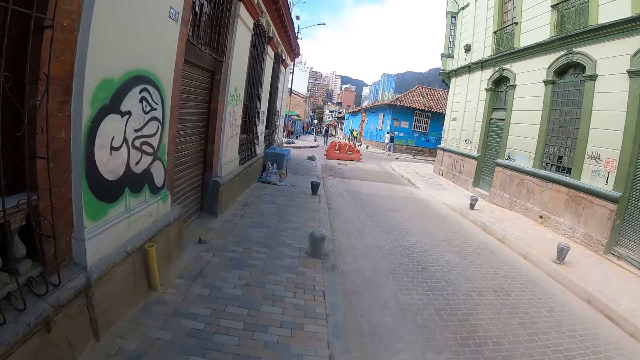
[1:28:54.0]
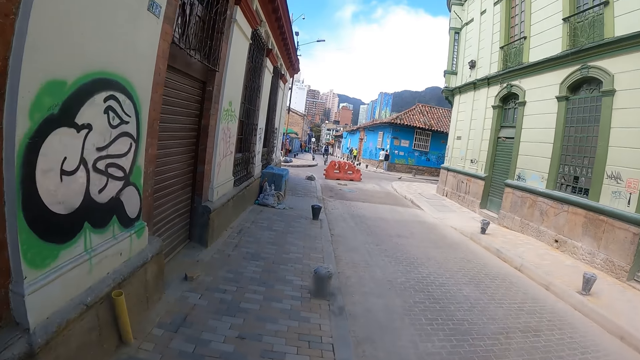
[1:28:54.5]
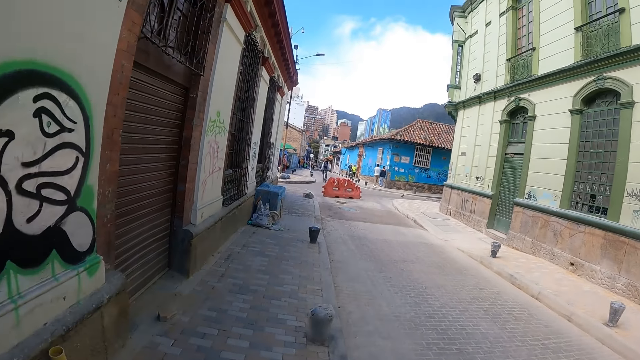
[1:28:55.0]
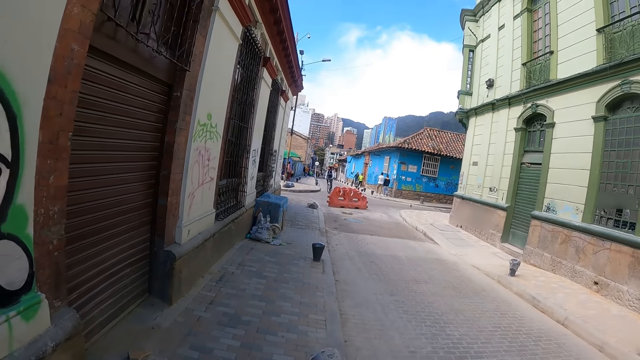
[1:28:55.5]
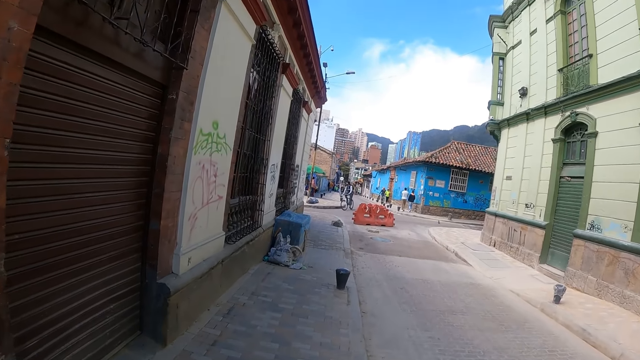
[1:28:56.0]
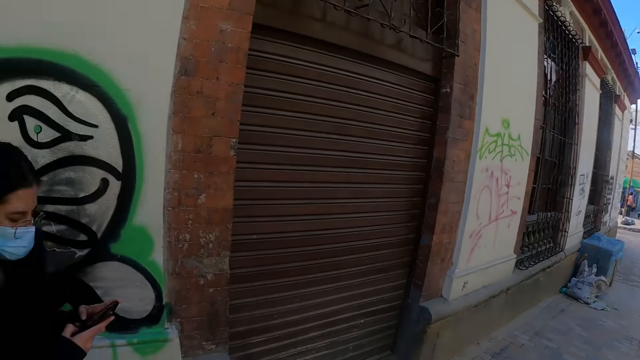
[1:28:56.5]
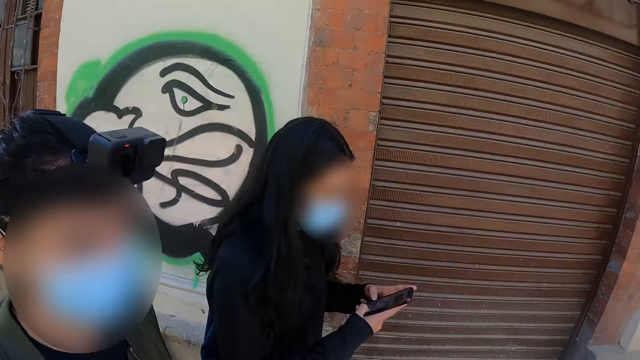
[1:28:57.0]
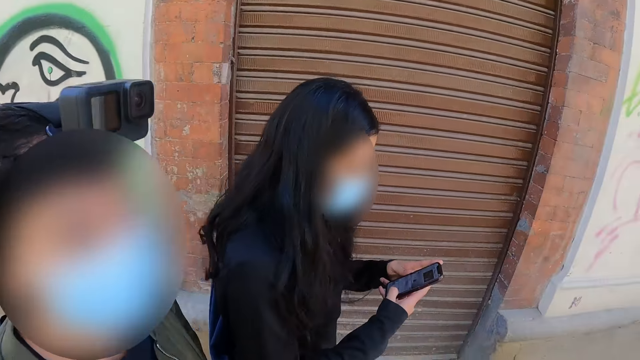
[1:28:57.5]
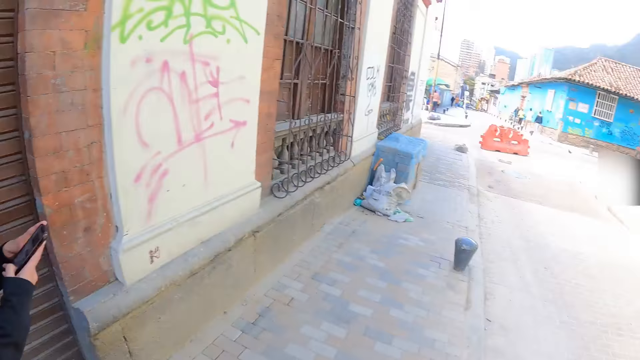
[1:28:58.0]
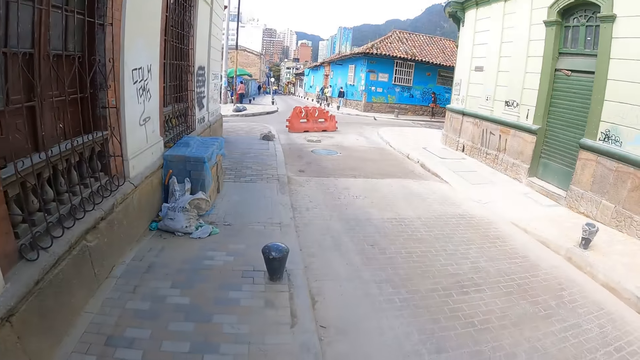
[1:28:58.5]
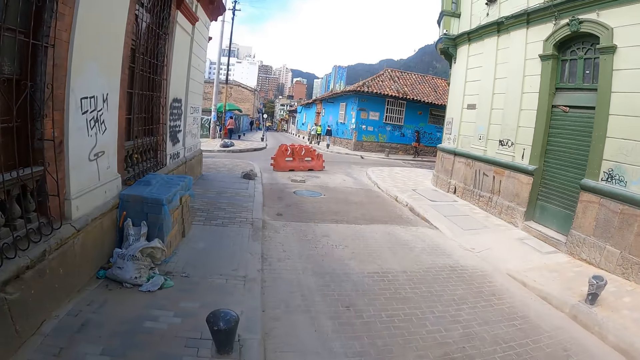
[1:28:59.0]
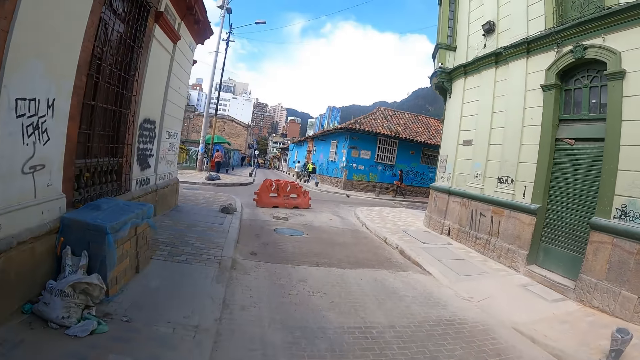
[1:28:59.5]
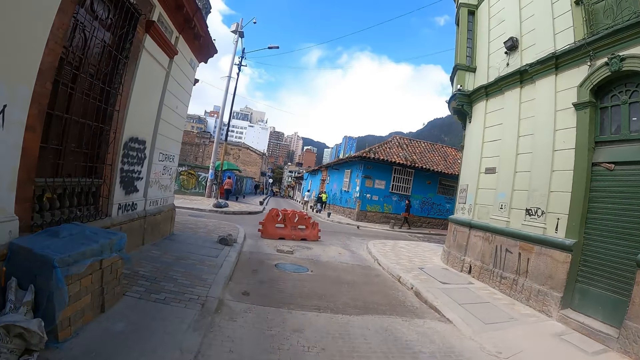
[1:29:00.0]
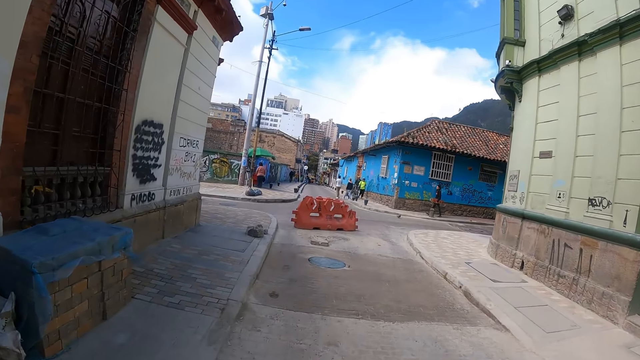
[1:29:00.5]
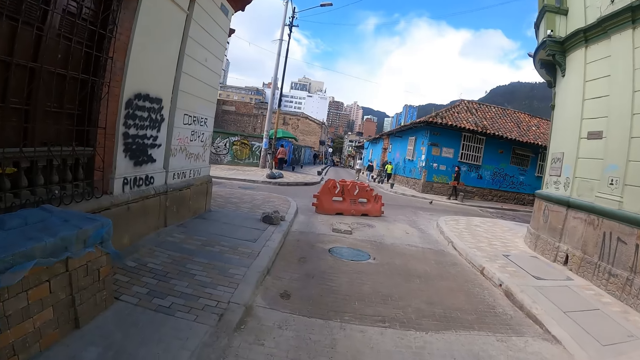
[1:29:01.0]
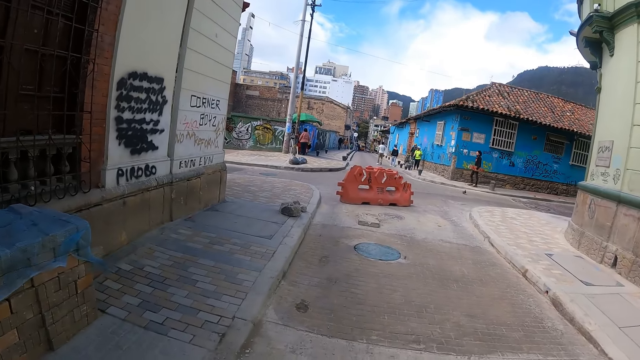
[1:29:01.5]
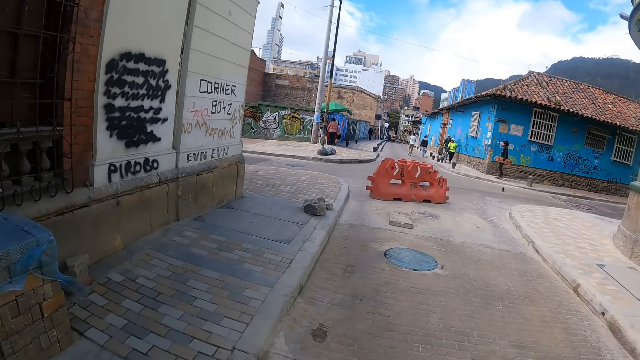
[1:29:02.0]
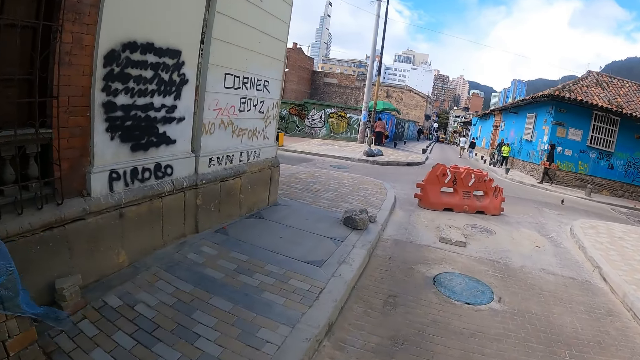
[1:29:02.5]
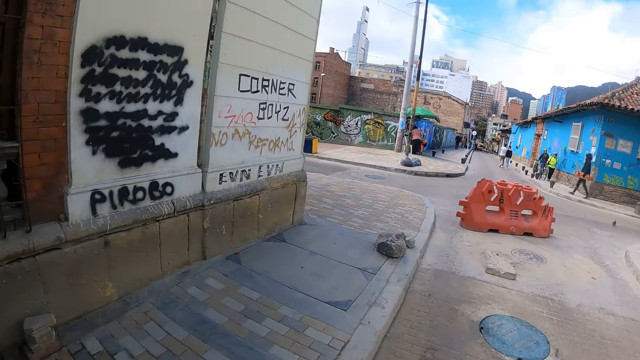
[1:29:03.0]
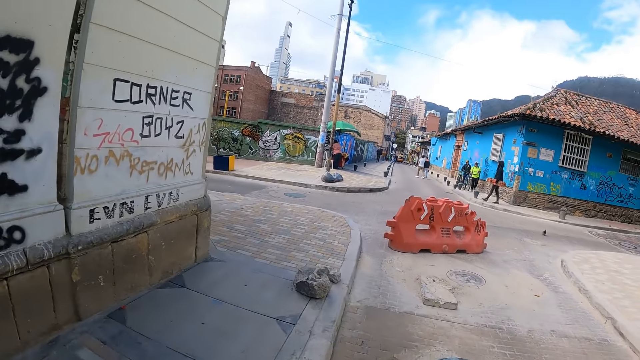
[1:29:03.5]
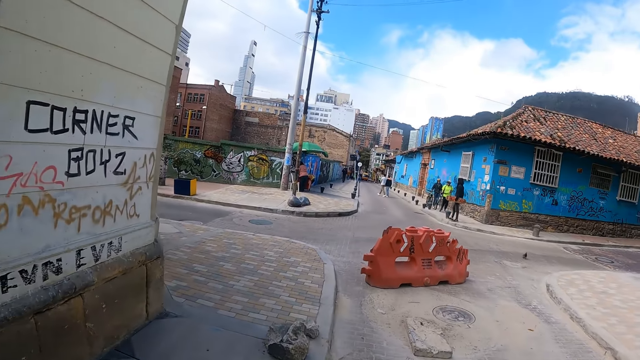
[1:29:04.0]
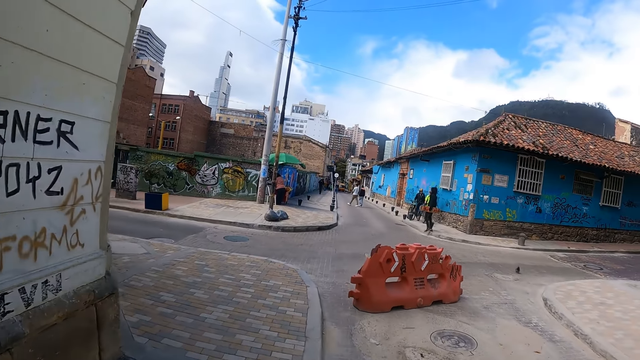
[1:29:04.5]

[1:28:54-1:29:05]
The camera wearer looks around. They, a person and another person walk along the sidewalk.

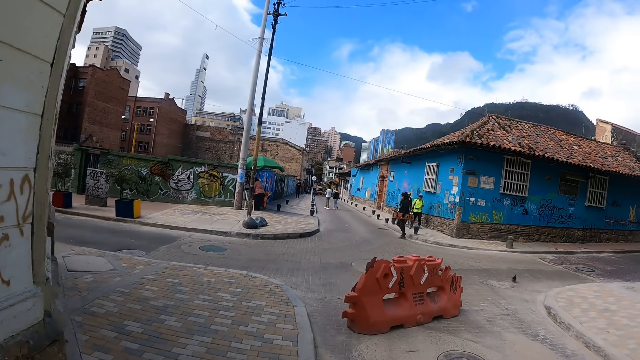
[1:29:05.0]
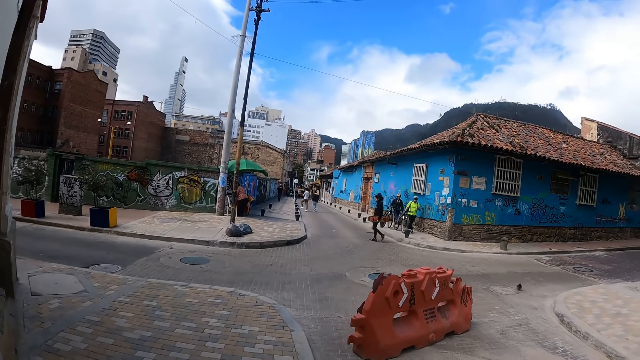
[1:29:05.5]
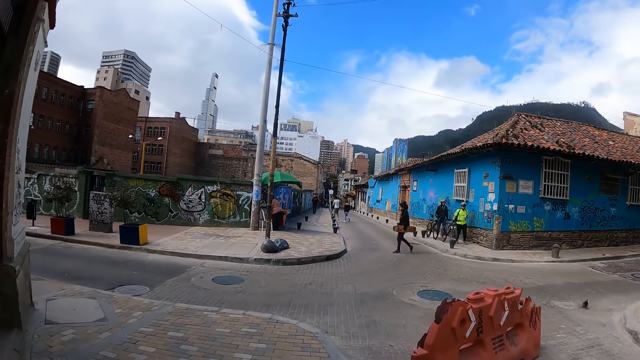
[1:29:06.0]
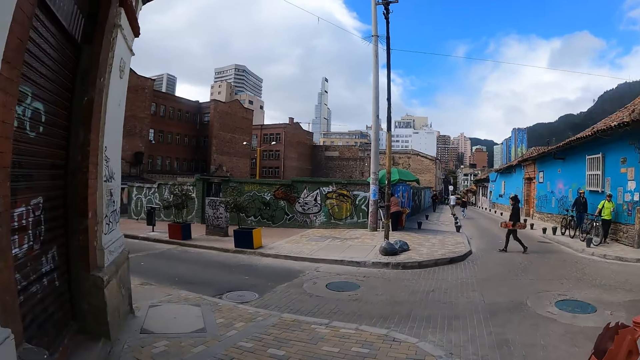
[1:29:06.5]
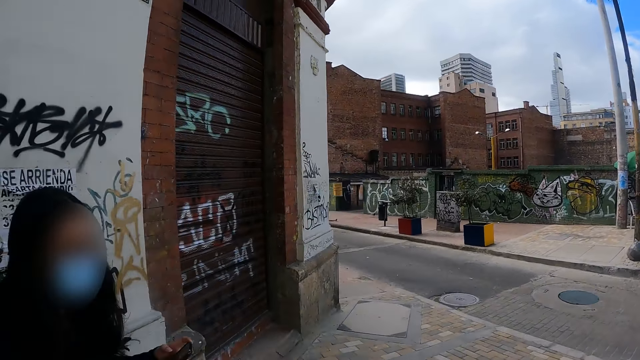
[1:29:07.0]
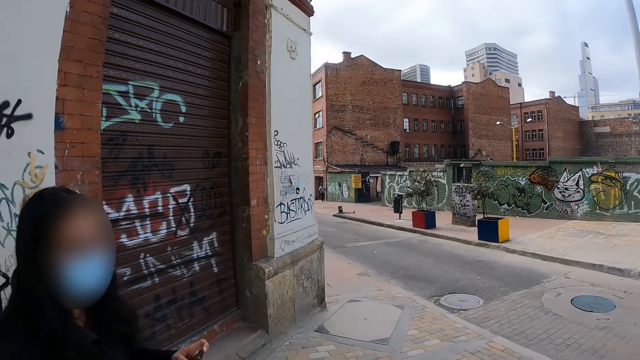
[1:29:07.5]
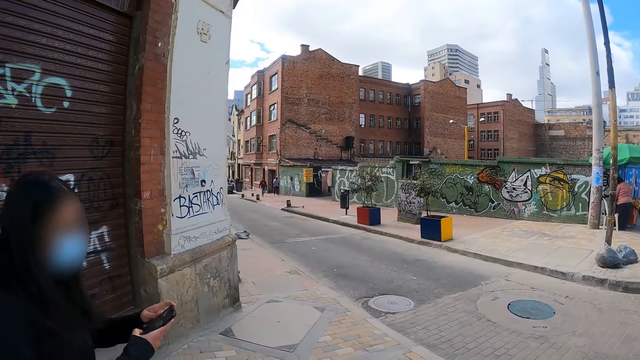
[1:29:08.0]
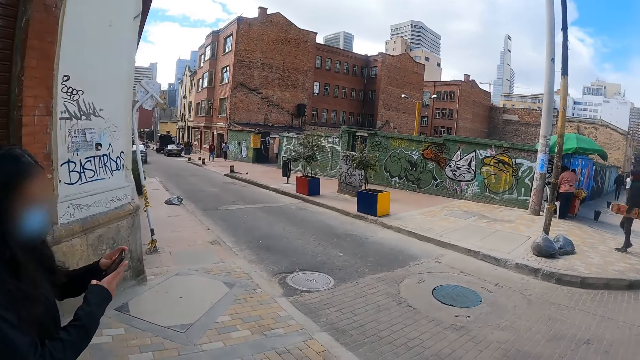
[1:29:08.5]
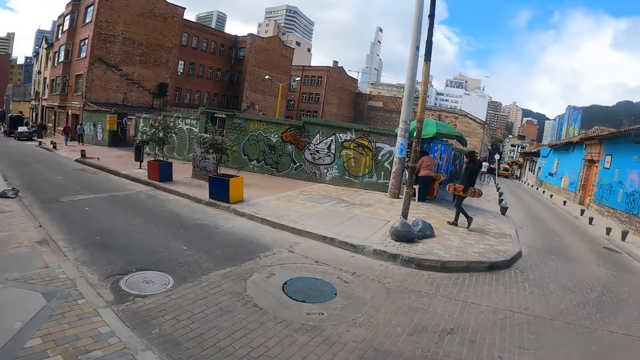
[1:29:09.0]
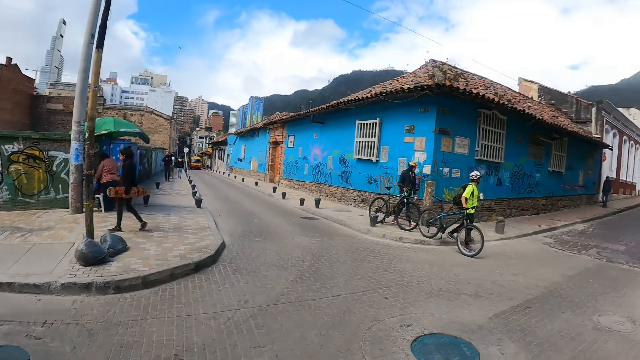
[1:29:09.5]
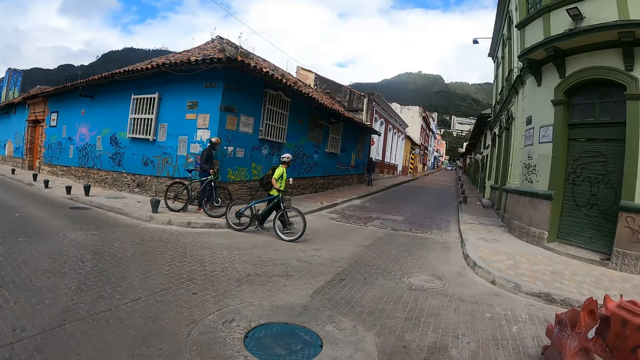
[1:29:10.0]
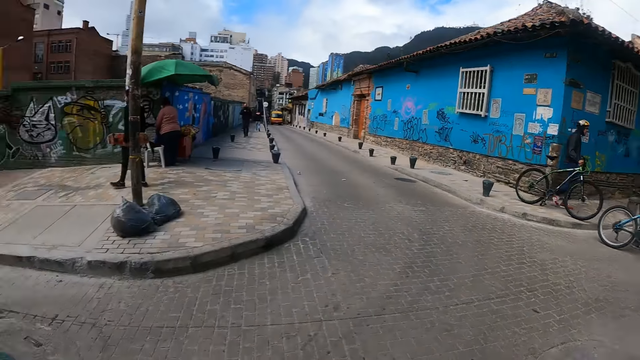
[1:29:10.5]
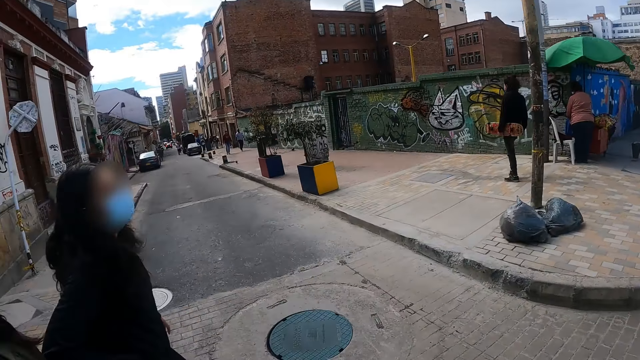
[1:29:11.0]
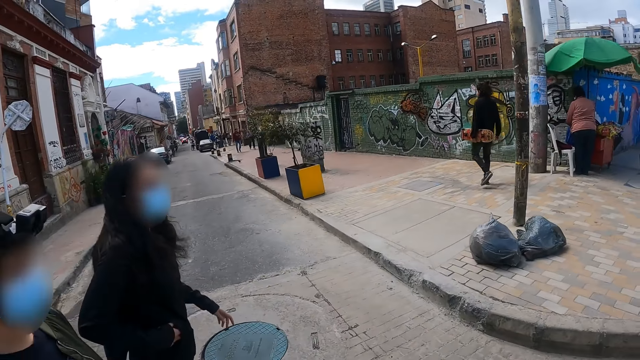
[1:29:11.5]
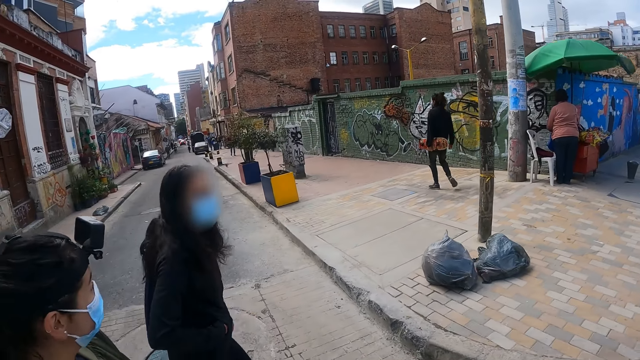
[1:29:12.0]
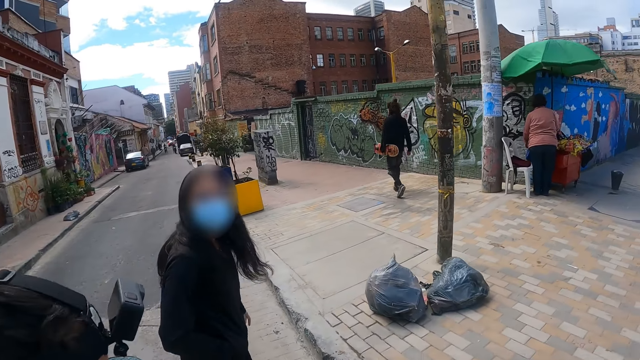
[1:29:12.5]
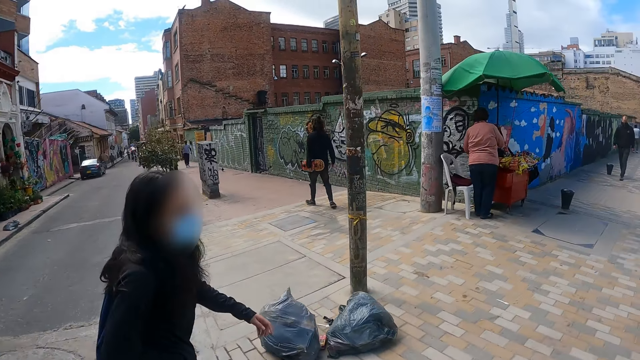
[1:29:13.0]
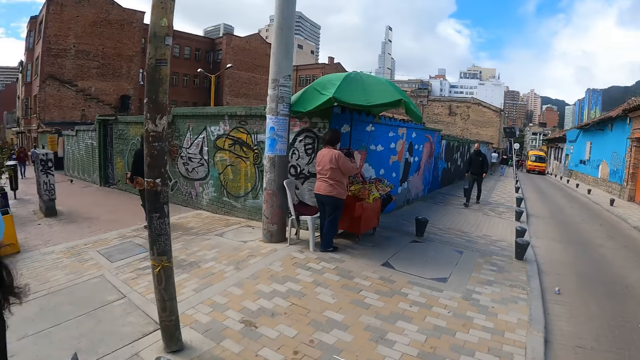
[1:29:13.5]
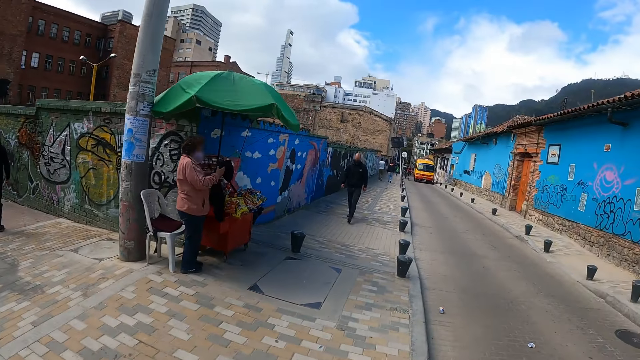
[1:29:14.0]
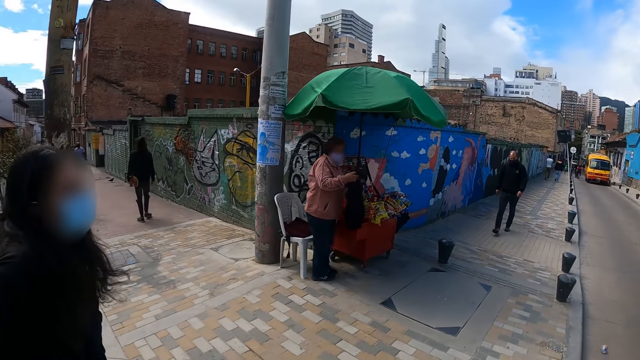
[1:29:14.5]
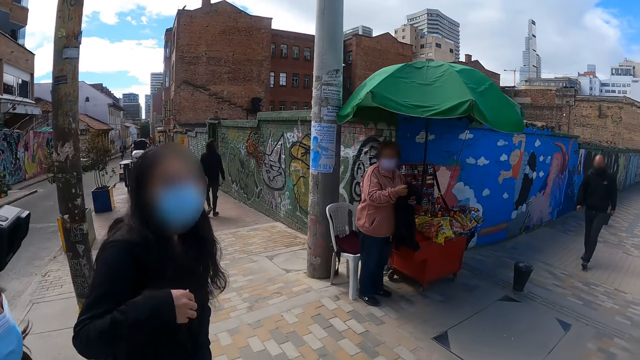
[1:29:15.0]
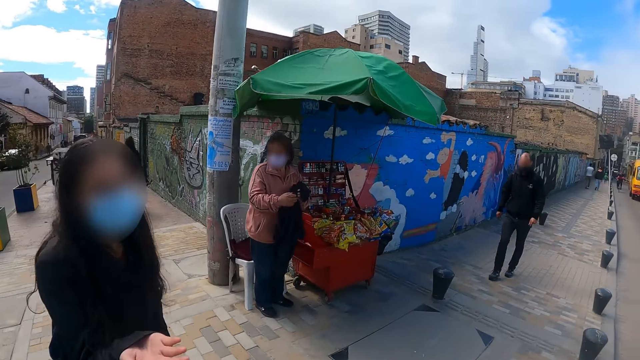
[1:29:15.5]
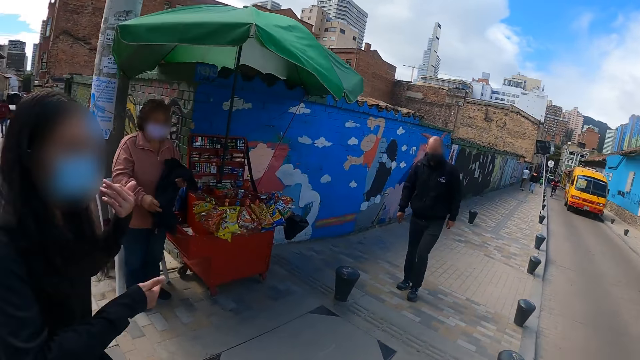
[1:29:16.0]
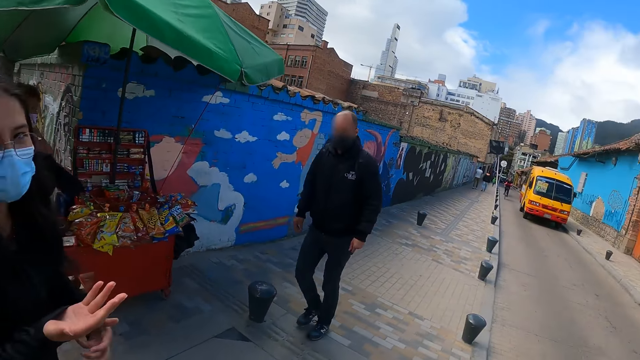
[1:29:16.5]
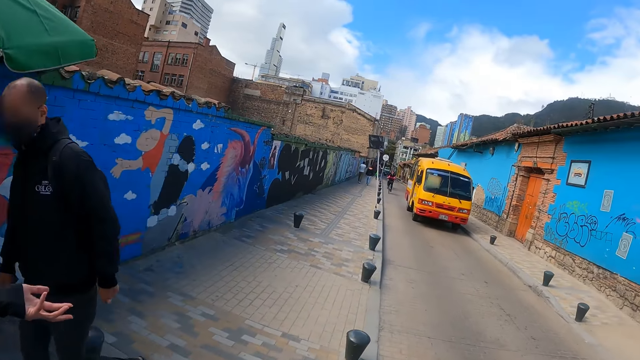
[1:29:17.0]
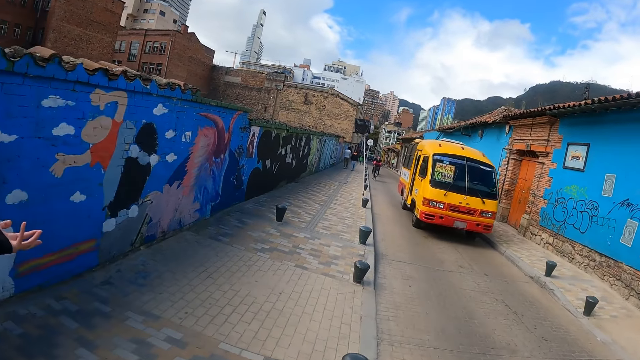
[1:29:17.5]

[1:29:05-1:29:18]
A person dialogues with the camera wearer. The camera wearer walks on the road. They look around. The camera wearer, another person and a third person cross the road. The first person dialogues with the camera wearer. The camera wearer walks on the road. The camera wearer, the second person and the third person walk along the sidewalk. The second person moves her hands.
